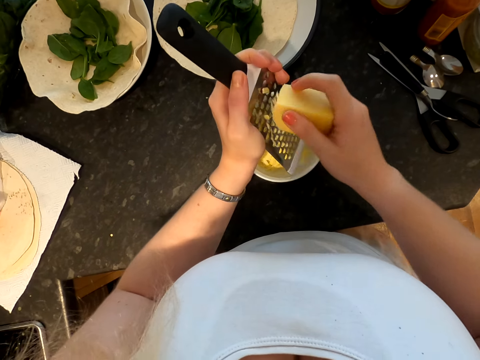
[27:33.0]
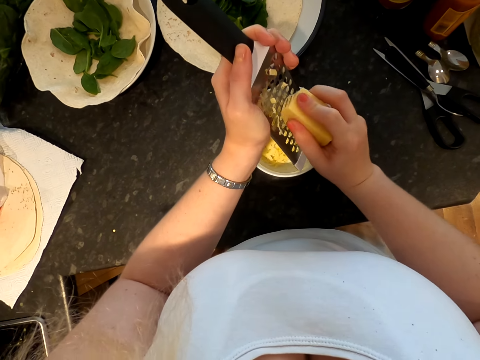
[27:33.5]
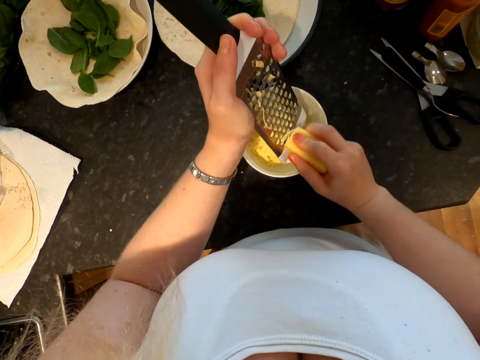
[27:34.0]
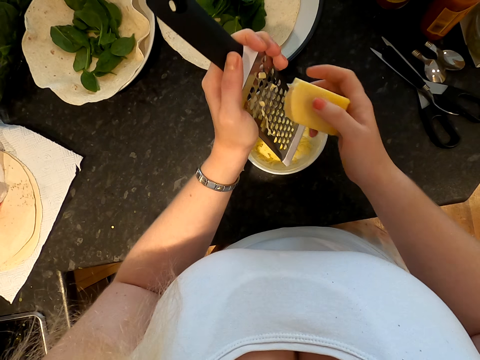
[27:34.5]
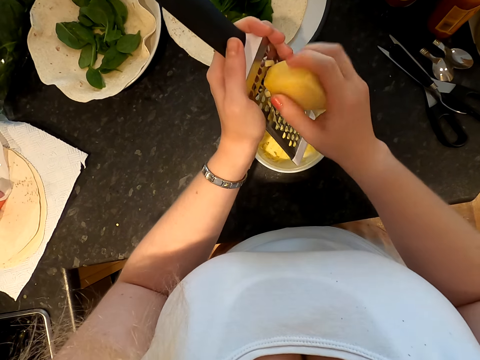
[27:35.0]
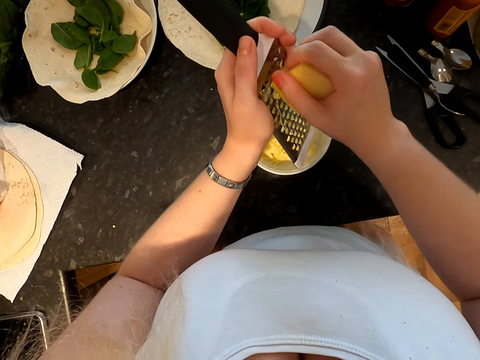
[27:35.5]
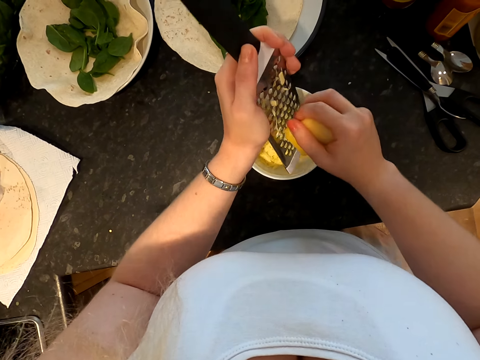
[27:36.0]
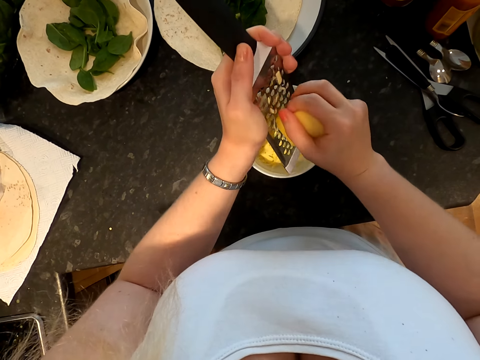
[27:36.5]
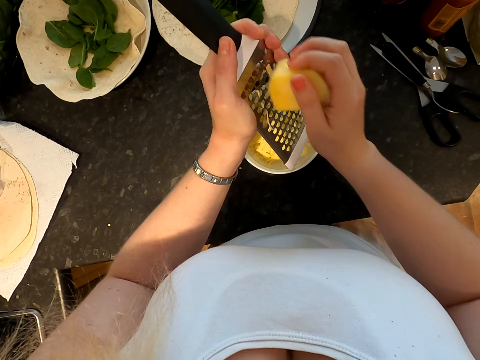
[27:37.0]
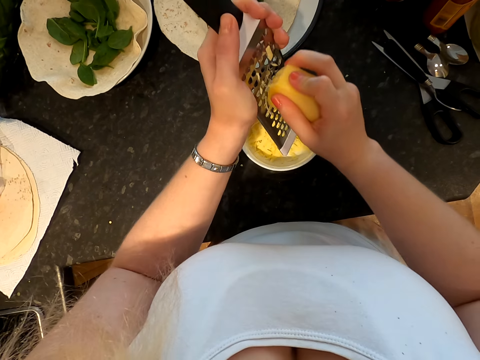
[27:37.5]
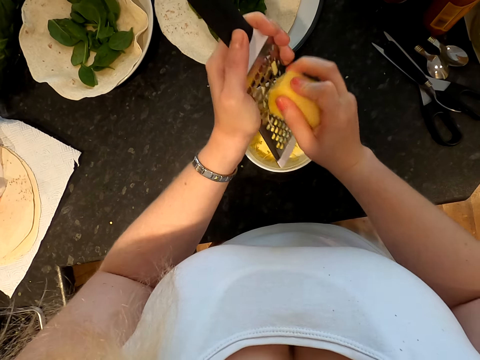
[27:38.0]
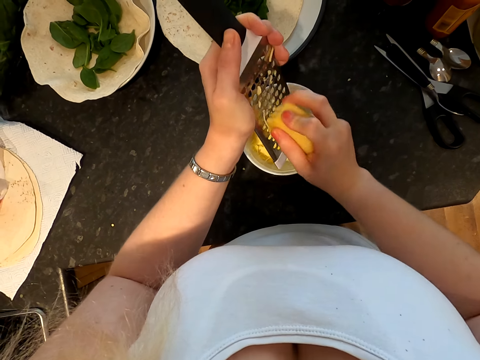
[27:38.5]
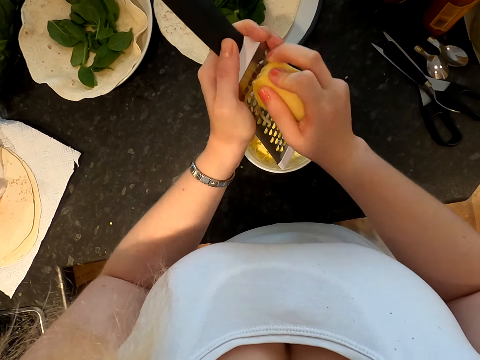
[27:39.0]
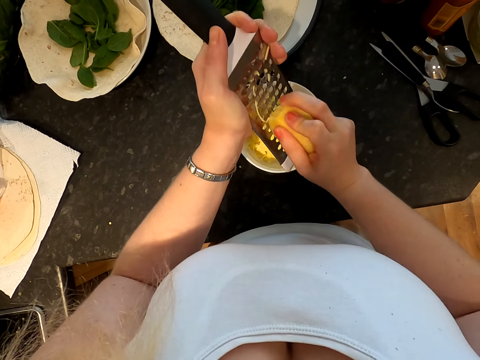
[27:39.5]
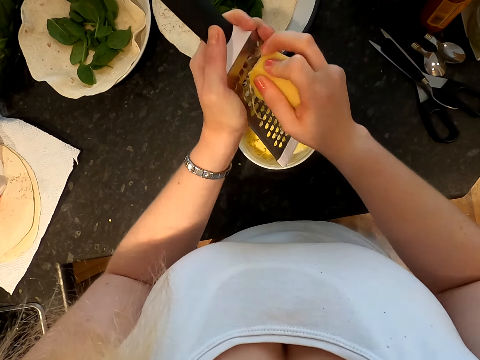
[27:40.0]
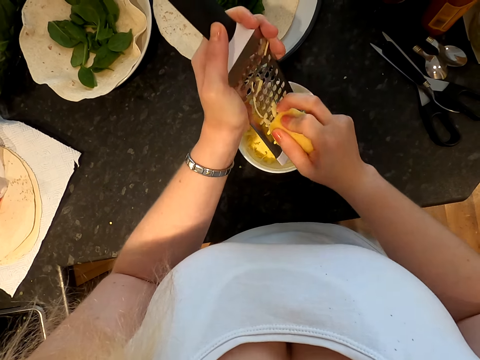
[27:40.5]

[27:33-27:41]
The camera wearer turns the cheese. They grate the cheese.

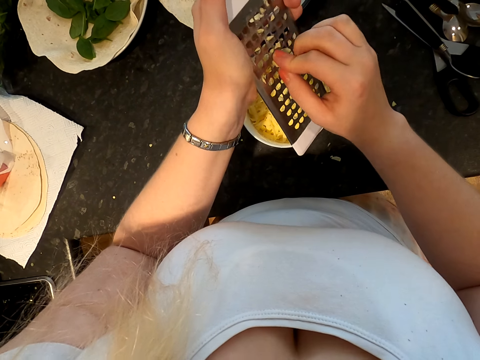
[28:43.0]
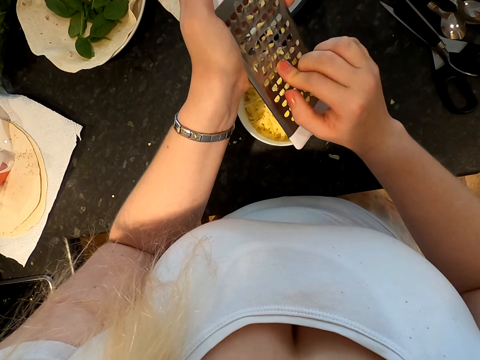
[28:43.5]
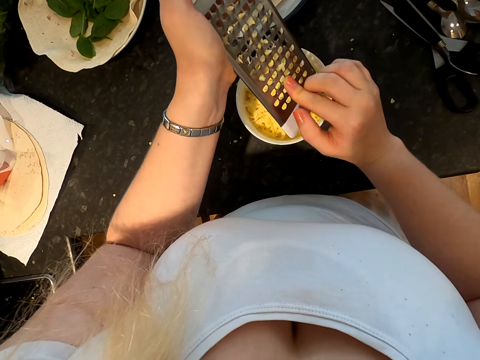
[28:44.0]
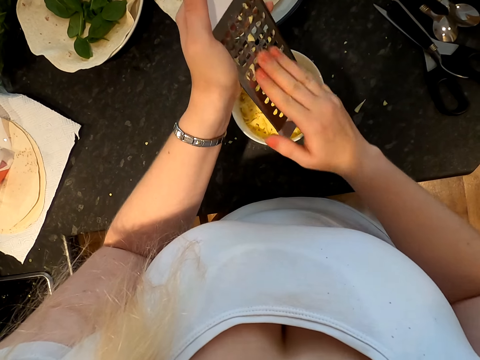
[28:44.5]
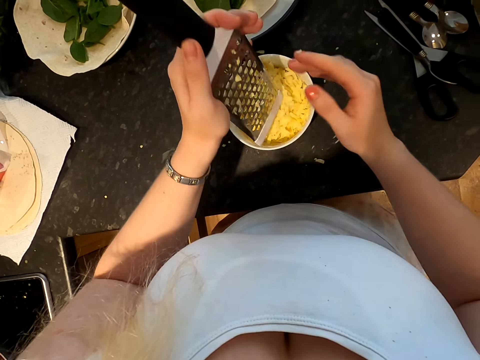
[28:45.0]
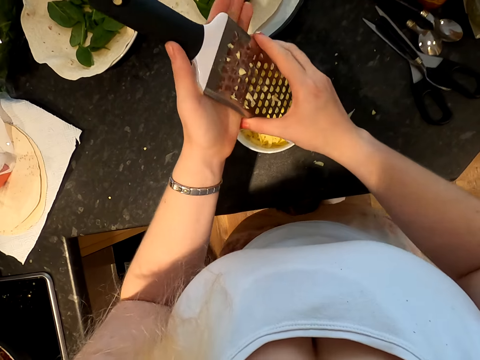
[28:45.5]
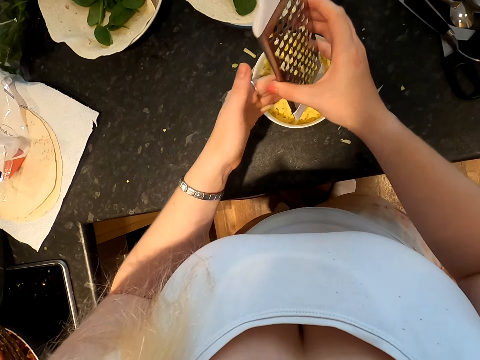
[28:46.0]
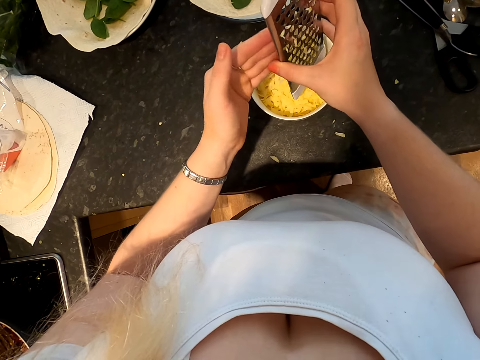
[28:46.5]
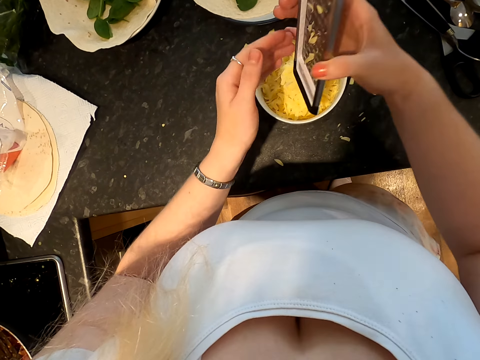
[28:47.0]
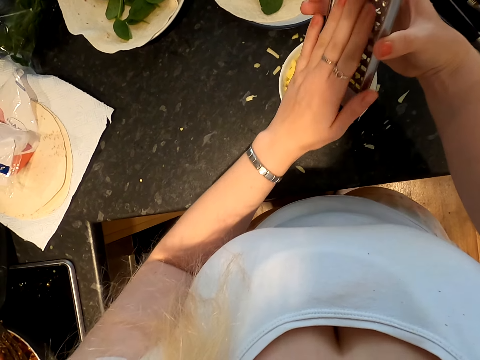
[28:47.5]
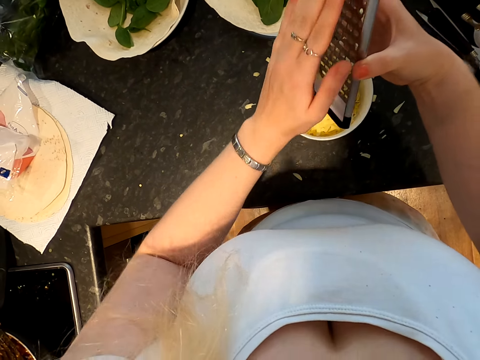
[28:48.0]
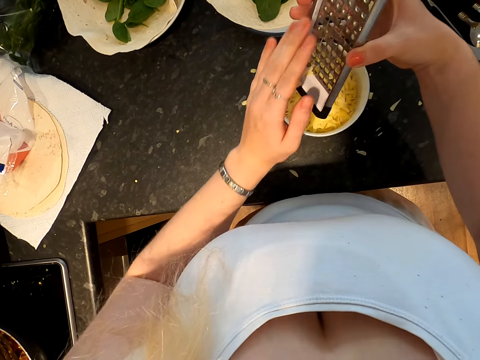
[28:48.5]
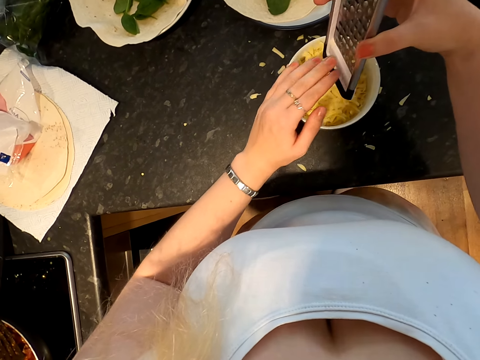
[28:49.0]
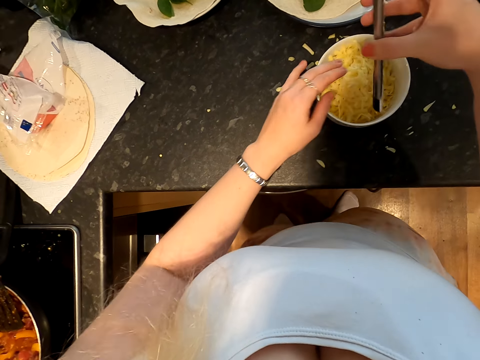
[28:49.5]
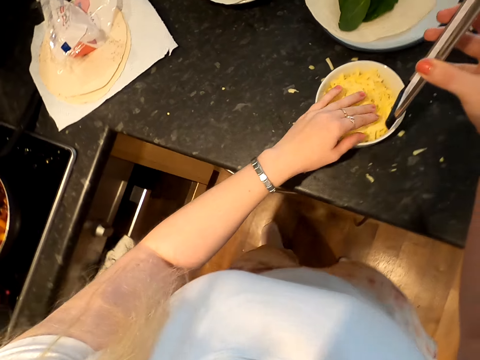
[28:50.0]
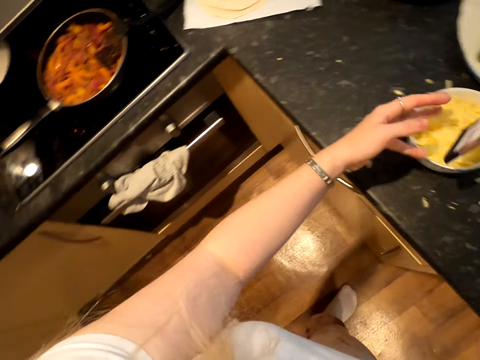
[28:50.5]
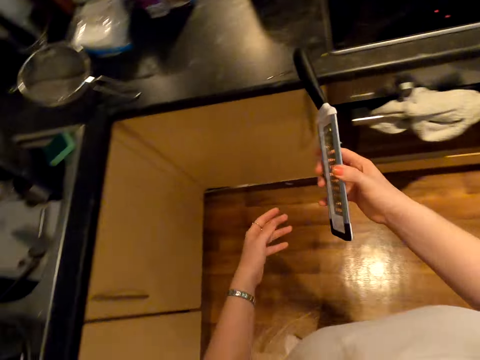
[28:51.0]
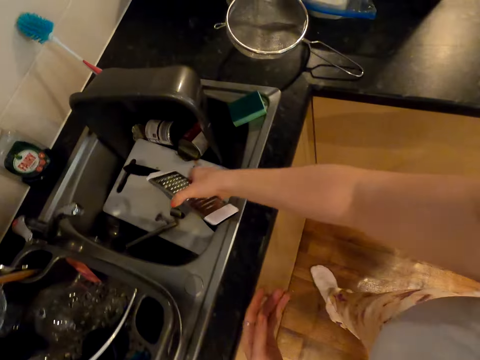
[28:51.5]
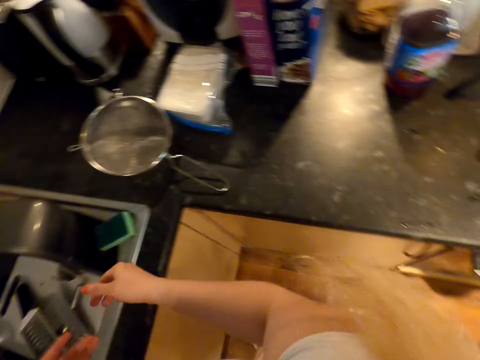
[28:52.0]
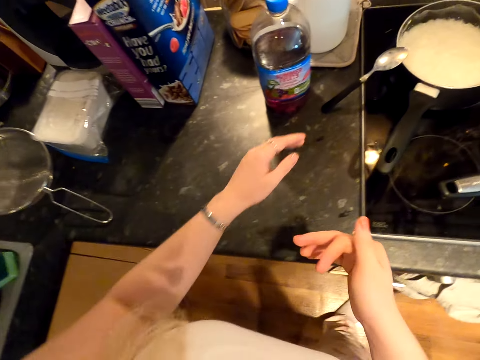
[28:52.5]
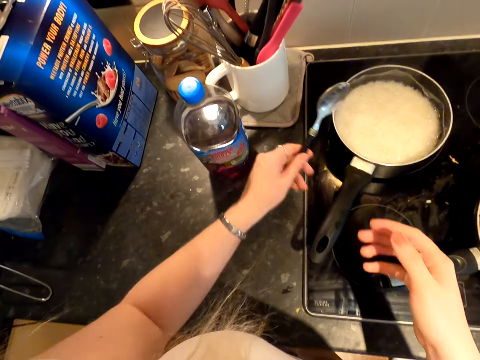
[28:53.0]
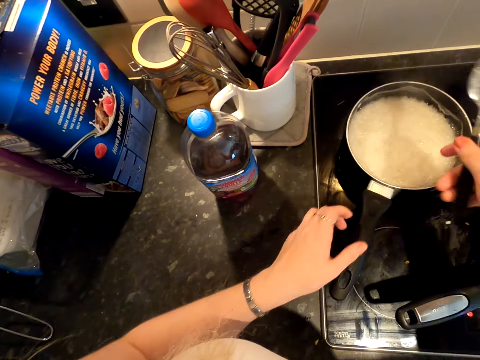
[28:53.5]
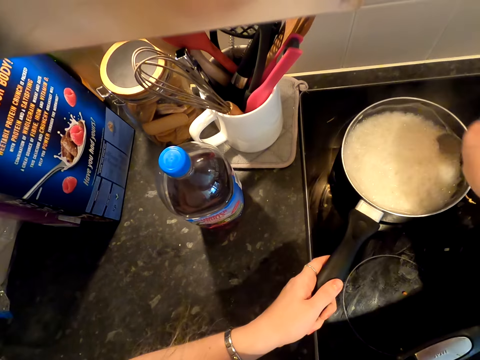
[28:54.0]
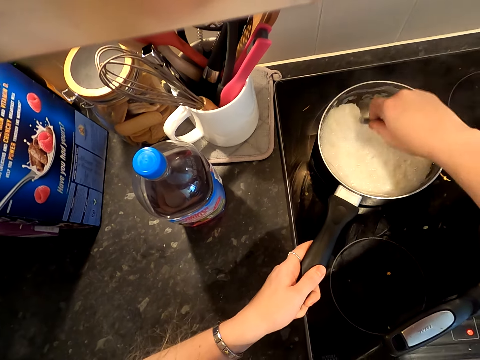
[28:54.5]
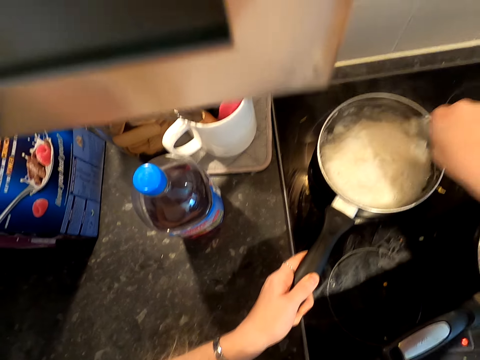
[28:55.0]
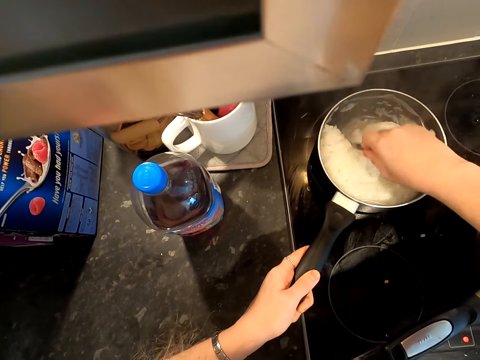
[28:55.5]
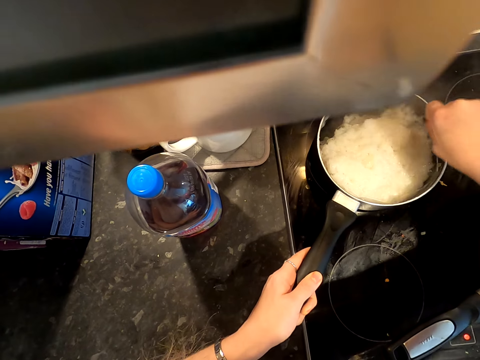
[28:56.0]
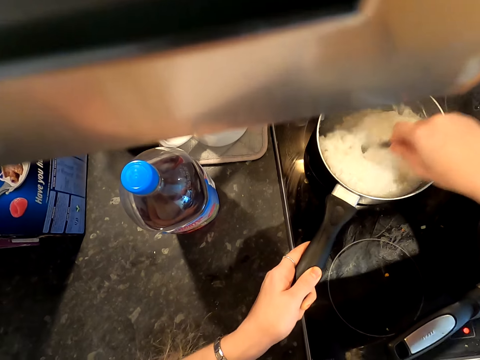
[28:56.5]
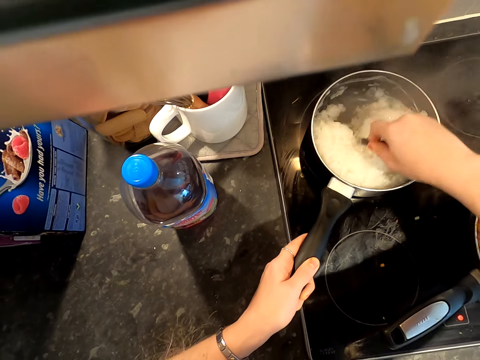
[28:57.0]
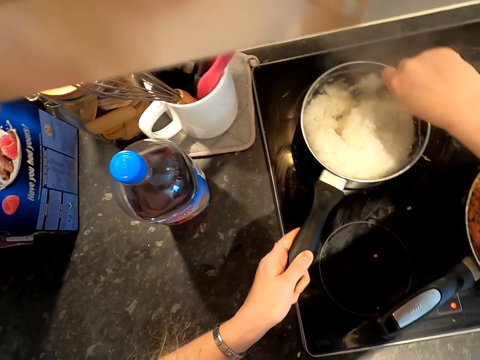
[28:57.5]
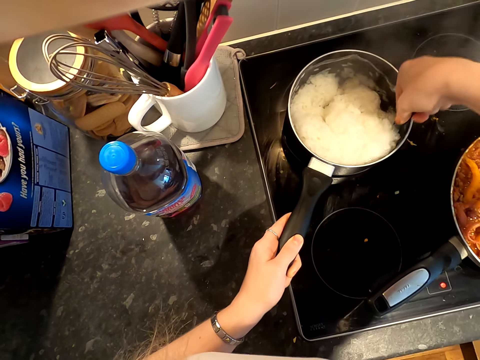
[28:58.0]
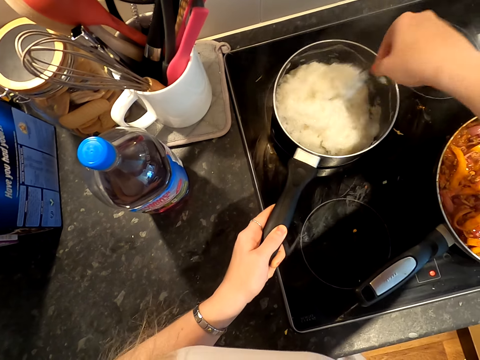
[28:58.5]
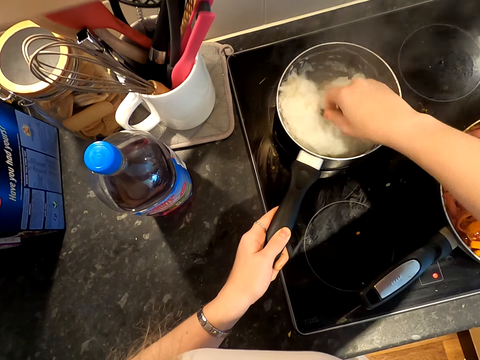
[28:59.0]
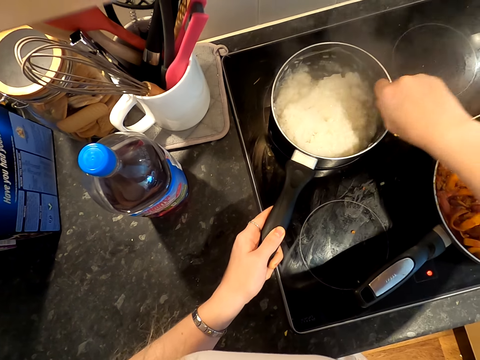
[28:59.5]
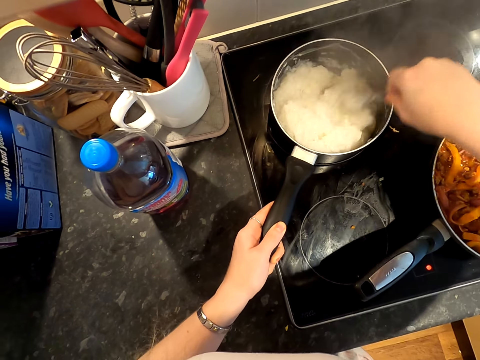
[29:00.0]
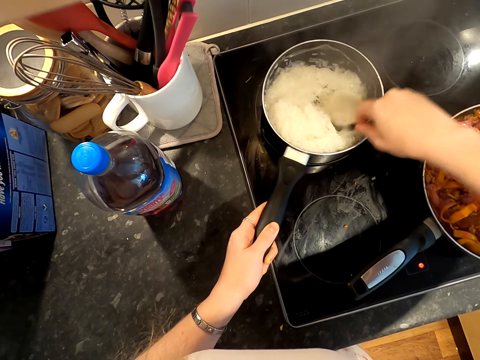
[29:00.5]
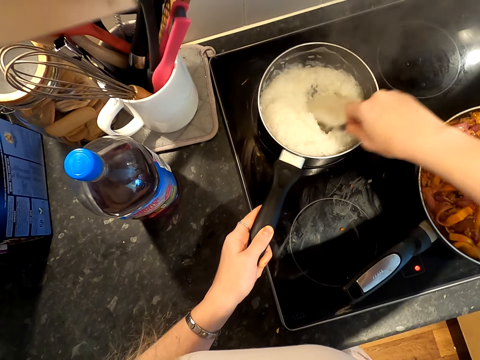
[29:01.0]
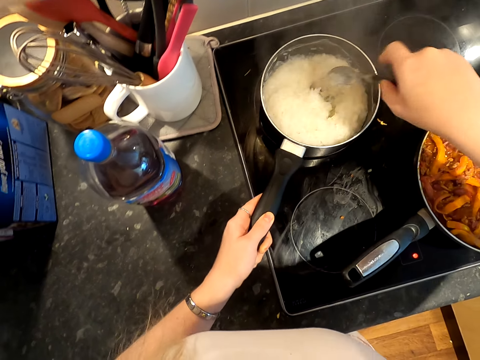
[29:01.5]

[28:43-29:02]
The camera wearer wipes the butter off the grater using the fingers. They hold the grater with the other hand. They remove the cheese from the grater. They move around. They put the grater in the sink. They move around. They pick up the spoon. They hold the spoon with the other hand. They stir the rice using the spoon. They hold the cooking pot.
